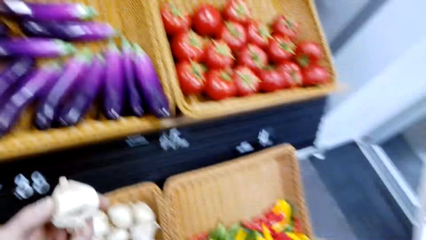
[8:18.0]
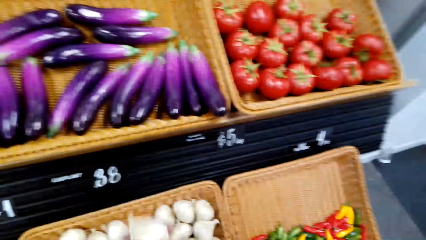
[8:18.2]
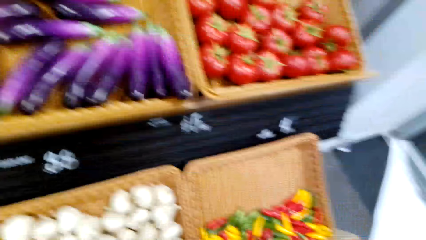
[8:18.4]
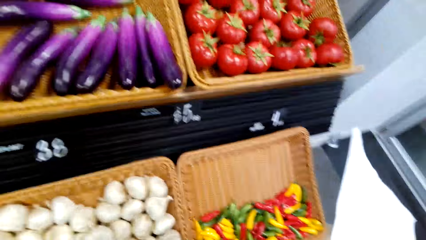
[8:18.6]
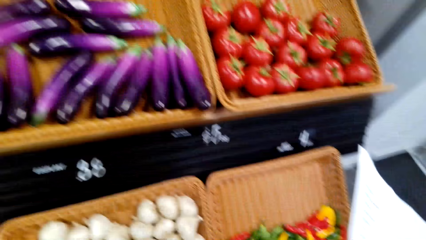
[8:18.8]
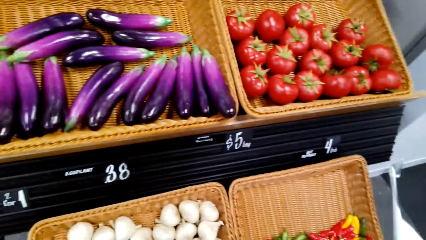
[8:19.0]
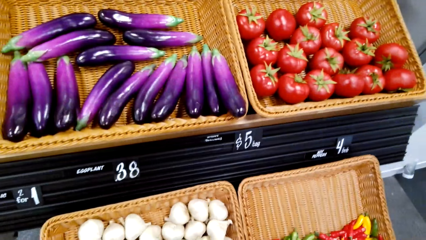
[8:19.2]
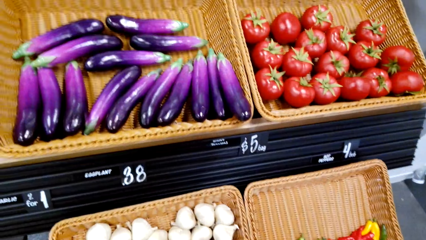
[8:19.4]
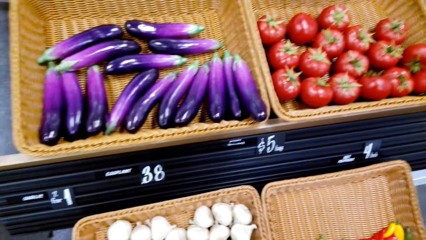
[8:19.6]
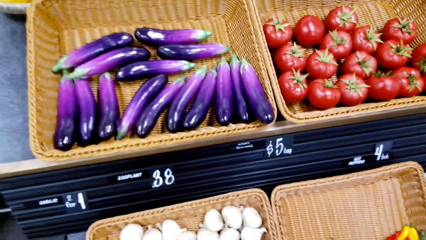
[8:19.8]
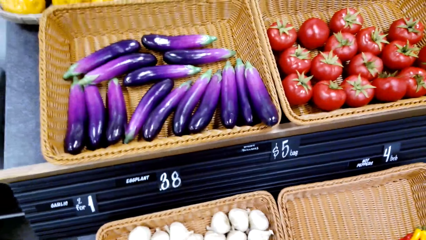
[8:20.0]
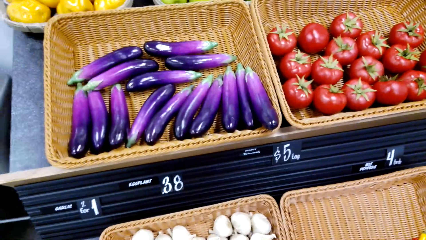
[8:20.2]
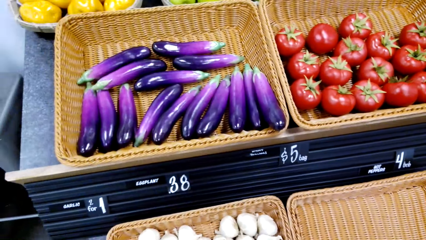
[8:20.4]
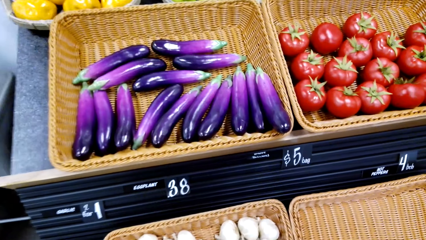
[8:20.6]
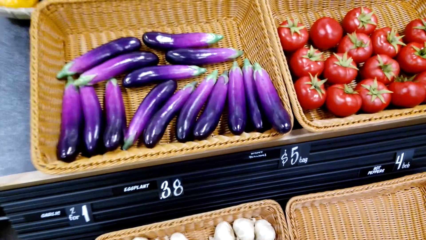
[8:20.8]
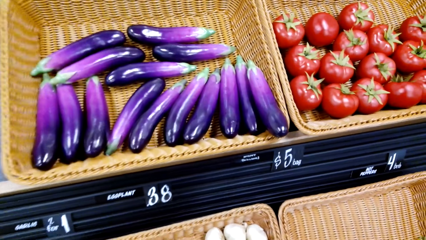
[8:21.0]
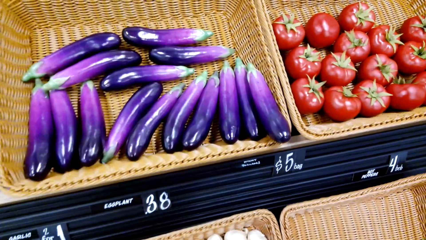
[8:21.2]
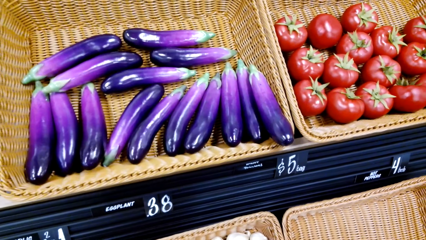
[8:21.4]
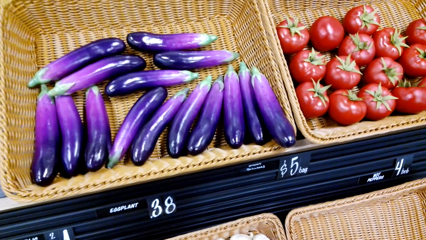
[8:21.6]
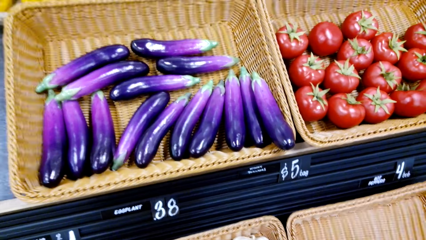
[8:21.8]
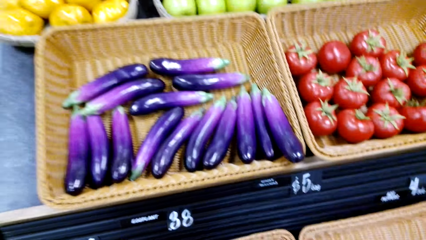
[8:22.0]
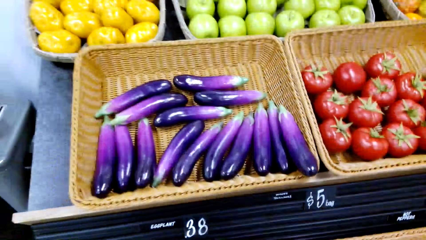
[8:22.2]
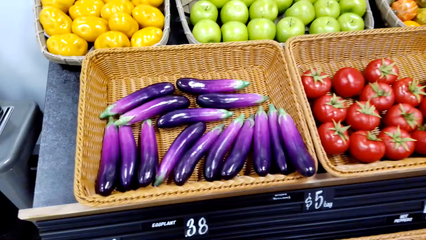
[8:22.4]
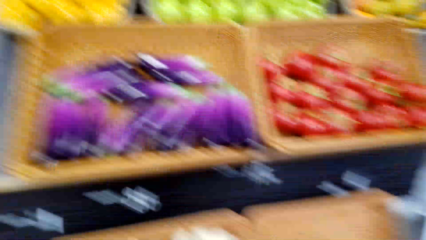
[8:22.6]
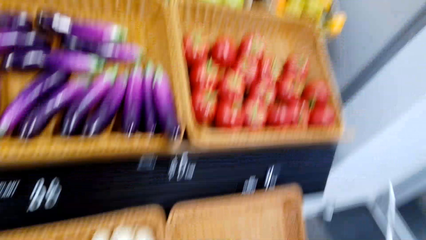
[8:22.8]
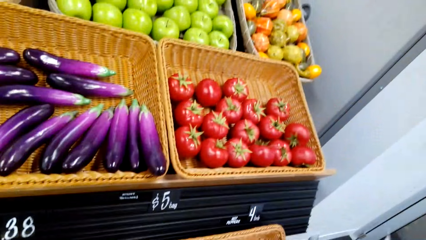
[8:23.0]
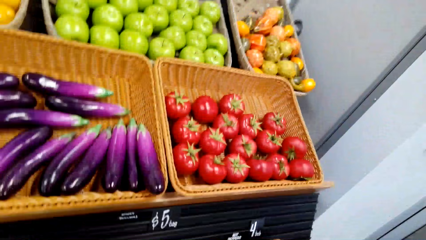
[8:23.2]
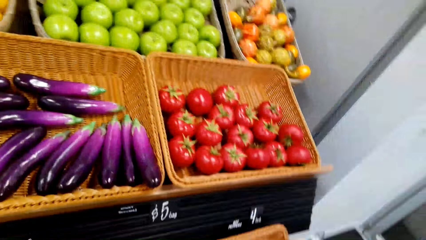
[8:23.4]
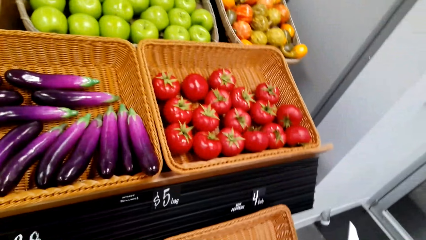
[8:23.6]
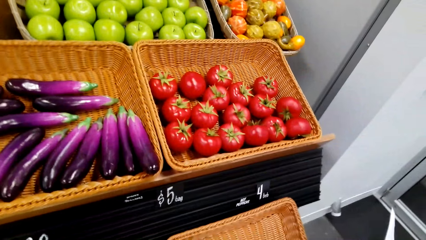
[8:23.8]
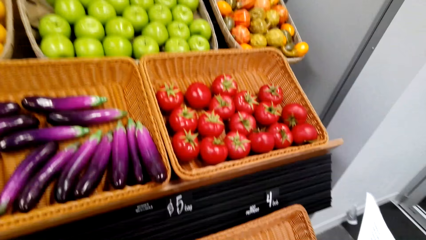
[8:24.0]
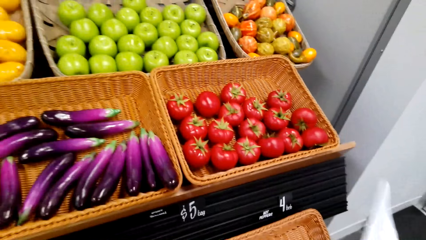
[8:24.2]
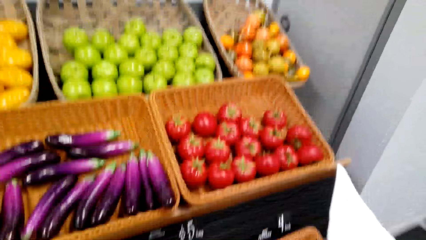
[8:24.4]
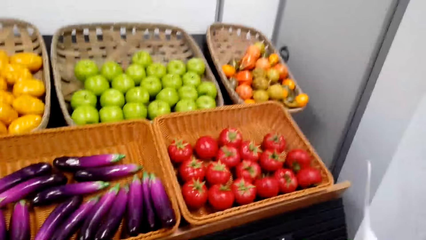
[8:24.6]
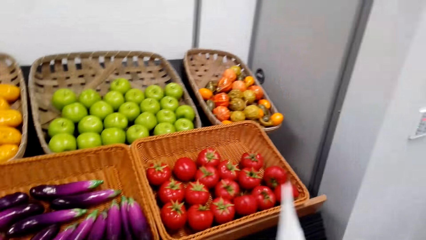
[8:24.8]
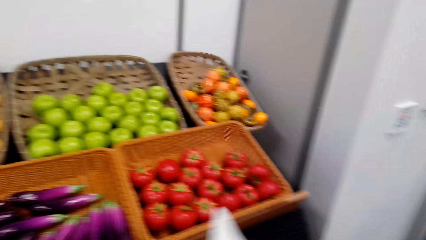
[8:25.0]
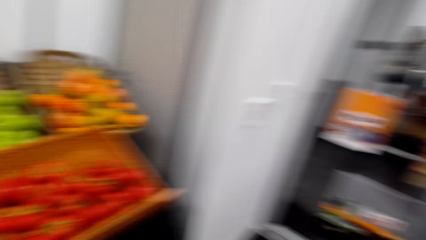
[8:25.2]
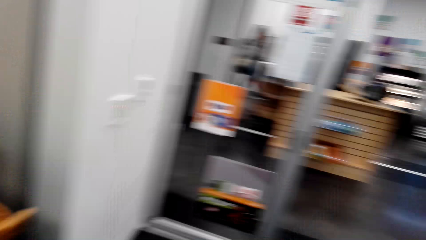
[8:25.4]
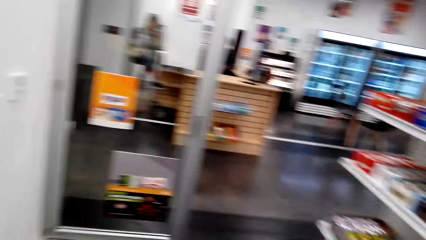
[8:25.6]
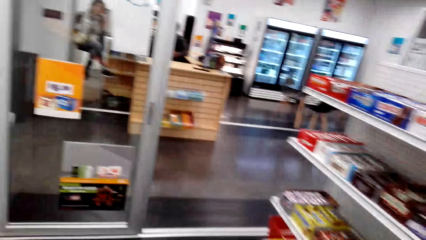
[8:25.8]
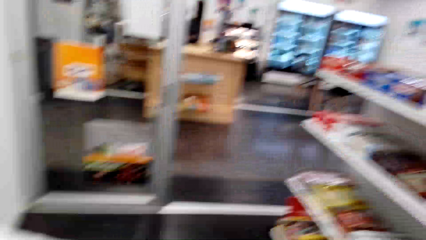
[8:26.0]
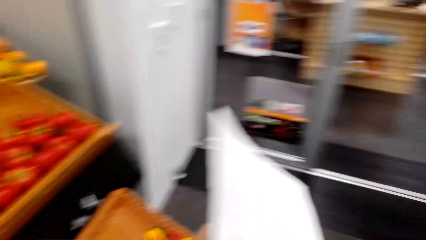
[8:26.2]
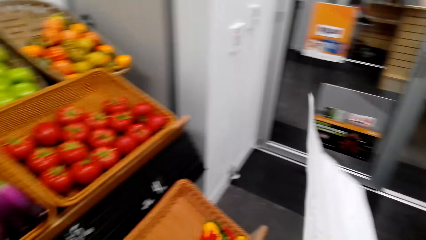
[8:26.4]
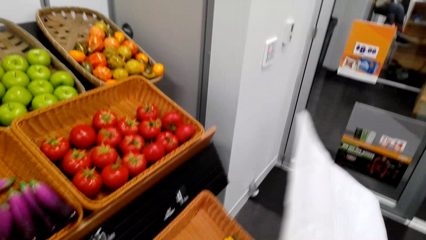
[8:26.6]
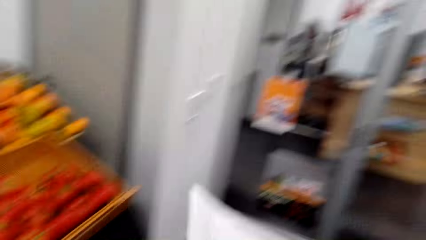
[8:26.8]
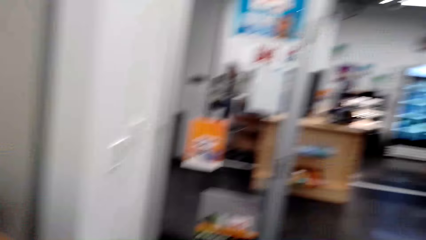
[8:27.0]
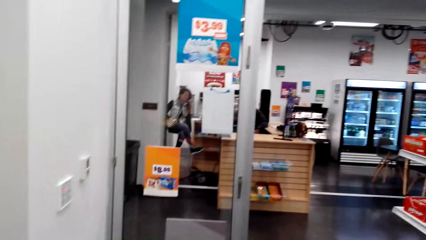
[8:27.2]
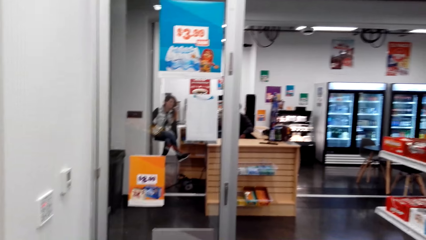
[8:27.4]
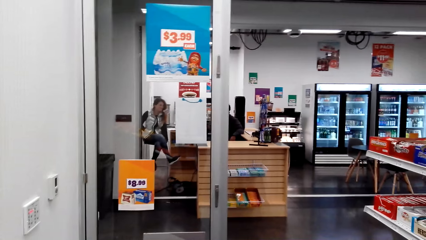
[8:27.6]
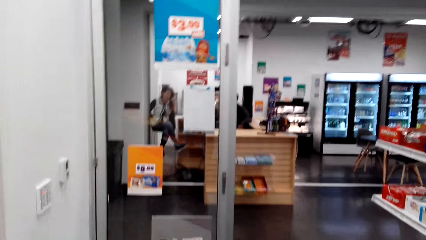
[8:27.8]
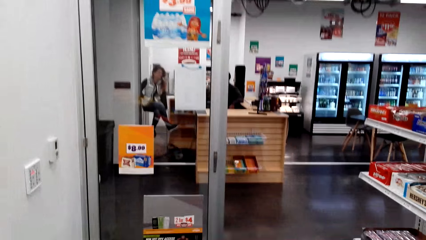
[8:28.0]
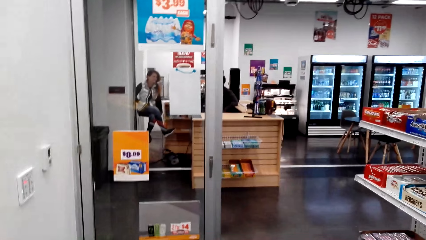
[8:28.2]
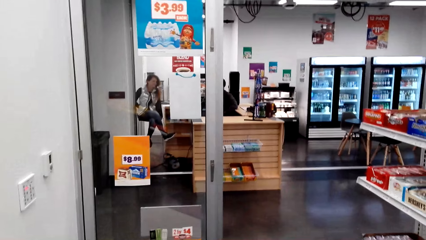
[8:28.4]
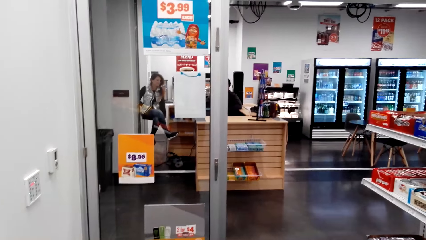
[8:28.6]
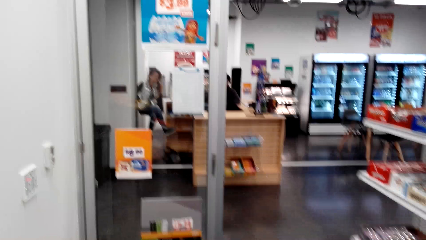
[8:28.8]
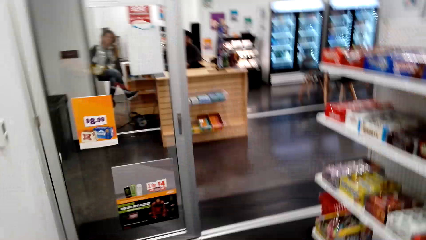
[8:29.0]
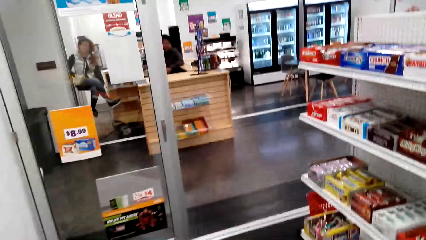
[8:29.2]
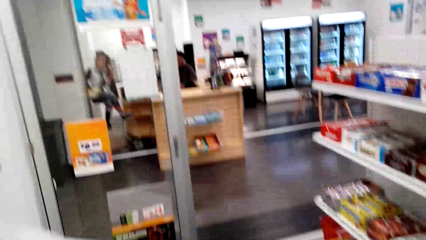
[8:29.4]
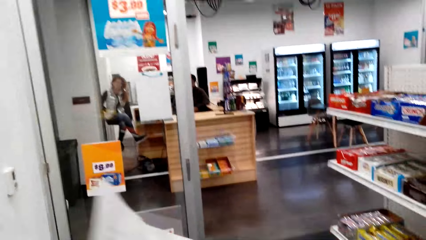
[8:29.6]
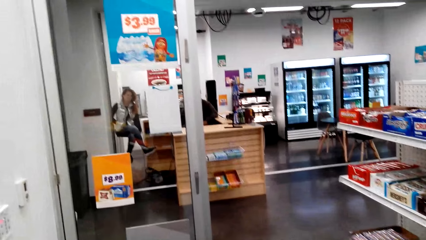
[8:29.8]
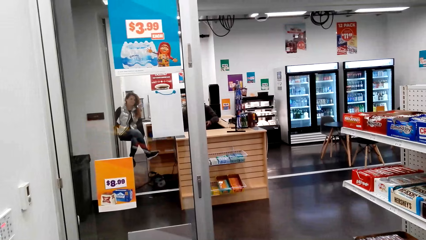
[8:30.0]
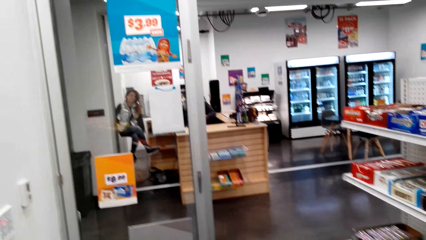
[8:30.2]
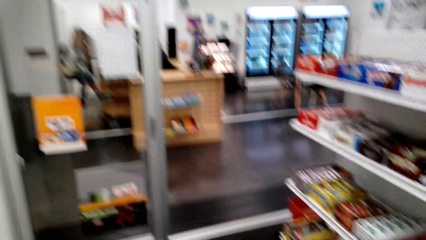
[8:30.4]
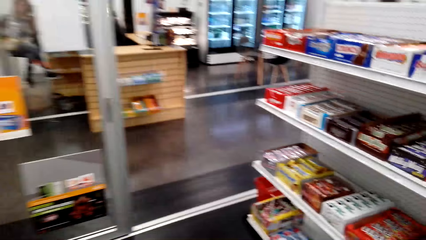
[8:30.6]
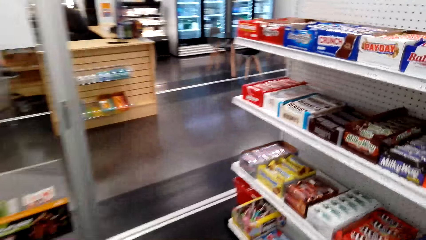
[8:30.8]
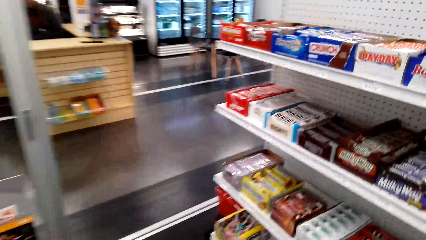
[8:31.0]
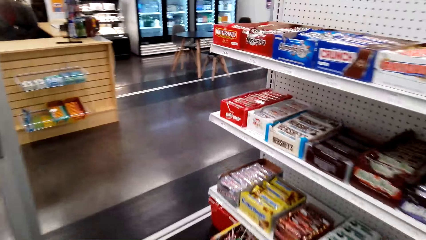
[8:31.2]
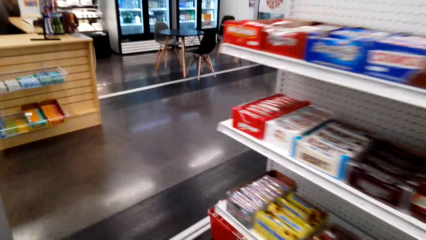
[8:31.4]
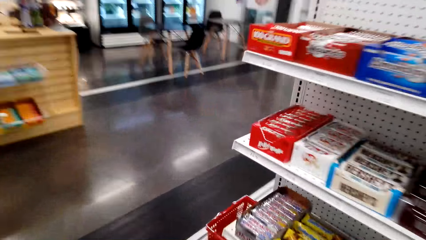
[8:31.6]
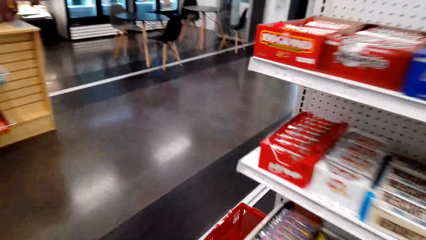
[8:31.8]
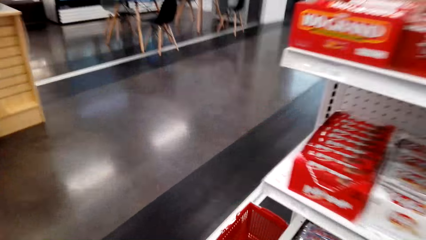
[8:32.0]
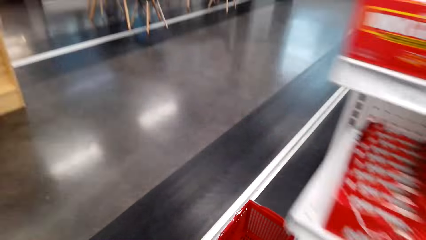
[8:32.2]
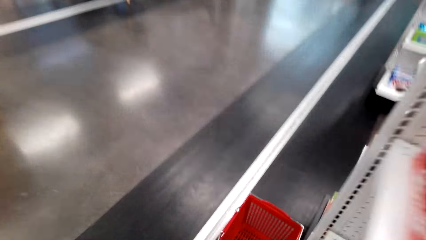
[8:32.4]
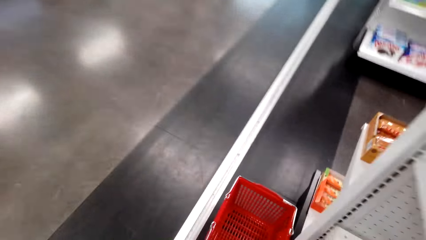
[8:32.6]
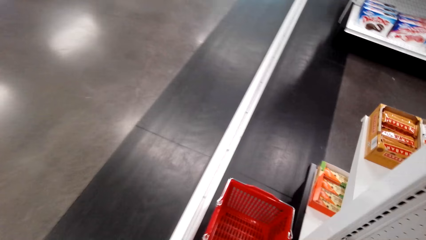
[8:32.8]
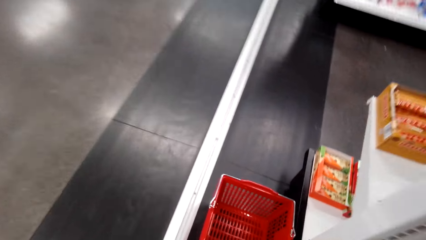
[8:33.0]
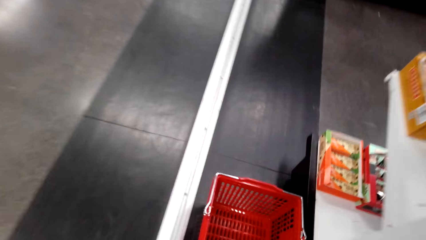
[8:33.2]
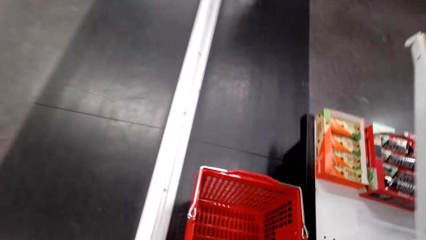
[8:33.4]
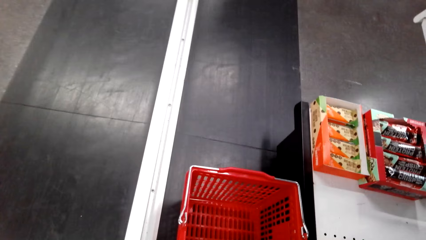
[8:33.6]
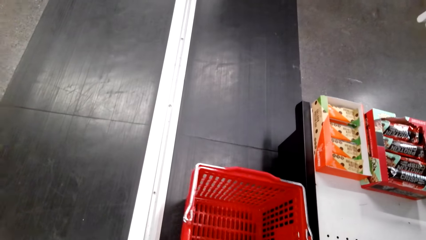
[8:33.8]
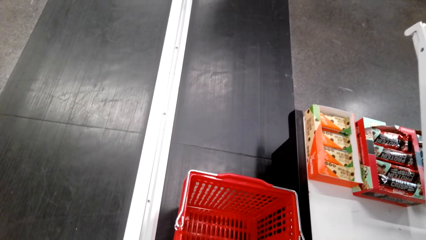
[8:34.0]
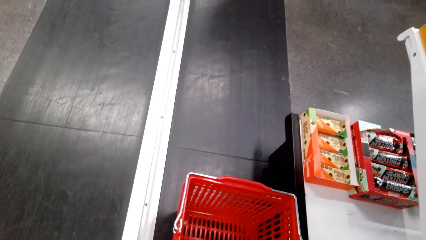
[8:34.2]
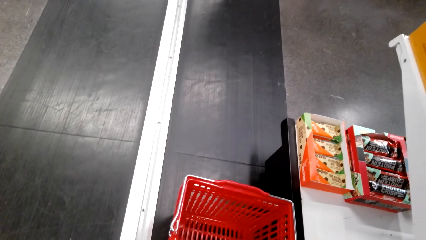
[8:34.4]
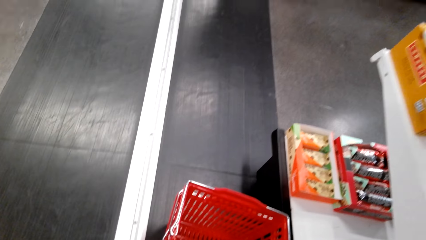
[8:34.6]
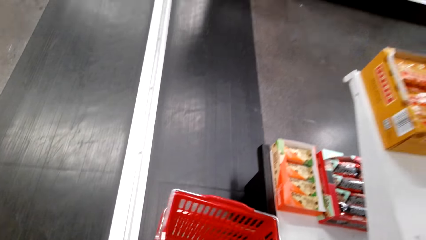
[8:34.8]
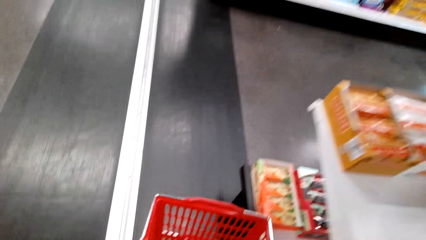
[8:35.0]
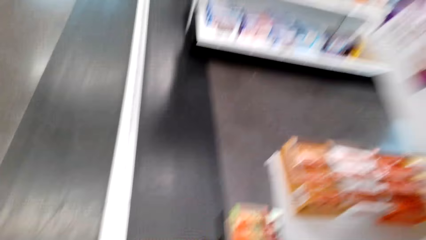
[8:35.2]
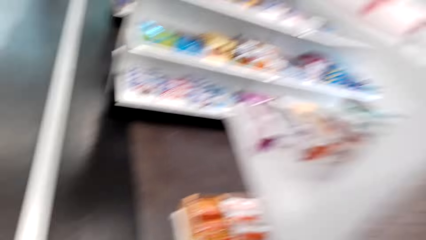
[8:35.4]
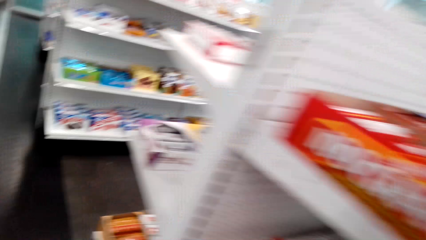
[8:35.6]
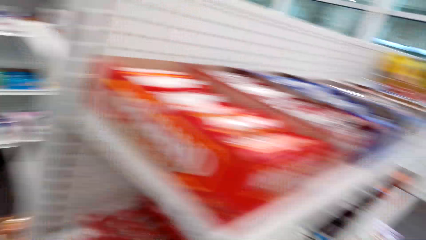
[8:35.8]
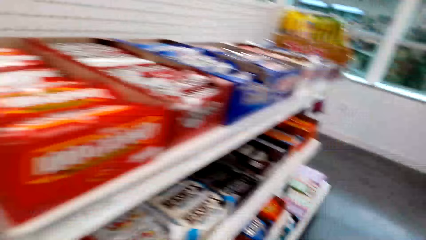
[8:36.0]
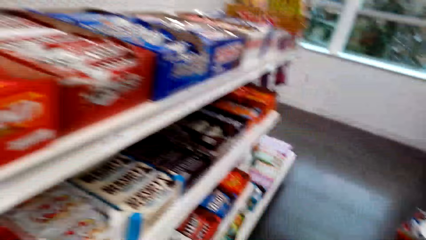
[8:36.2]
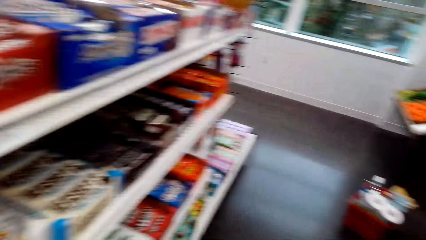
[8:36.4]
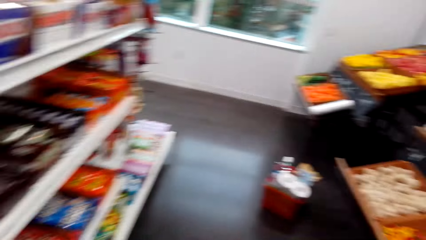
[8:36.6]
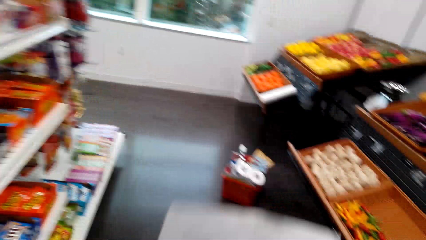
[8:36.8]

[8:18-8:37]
The camera wearer puts the garlic in the plastic bag. They look around, talk and walk around. They pick up another shopping tray or shopping basket.
